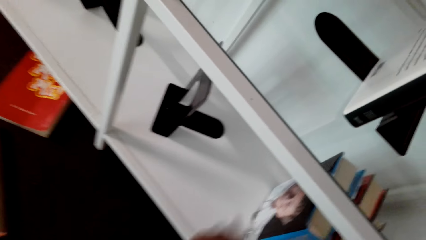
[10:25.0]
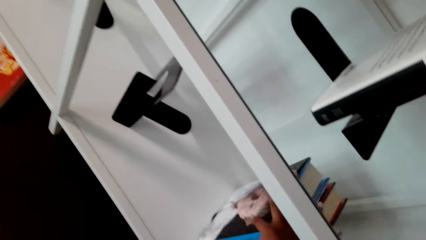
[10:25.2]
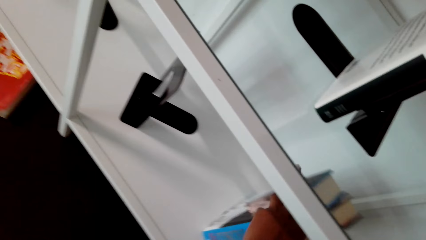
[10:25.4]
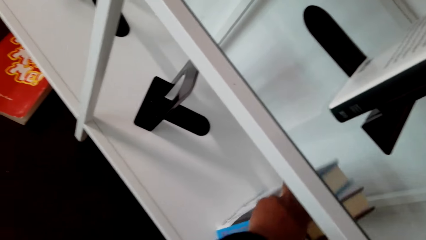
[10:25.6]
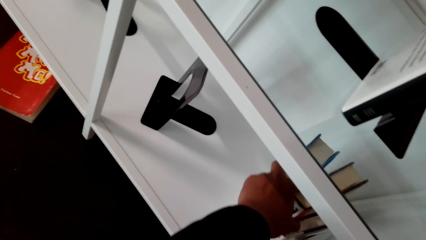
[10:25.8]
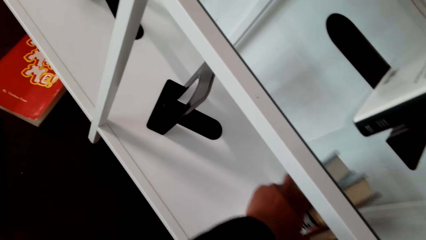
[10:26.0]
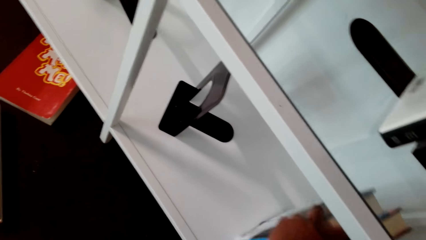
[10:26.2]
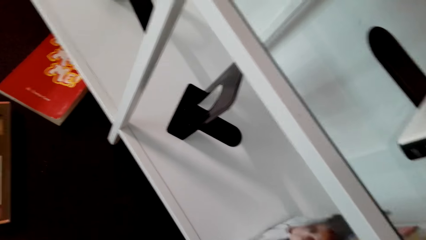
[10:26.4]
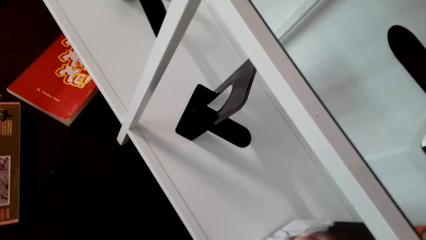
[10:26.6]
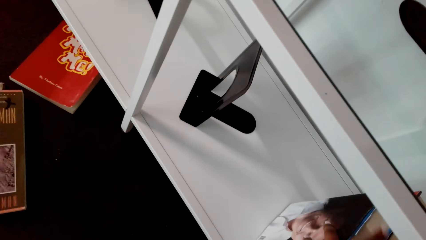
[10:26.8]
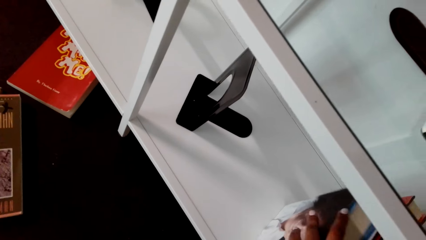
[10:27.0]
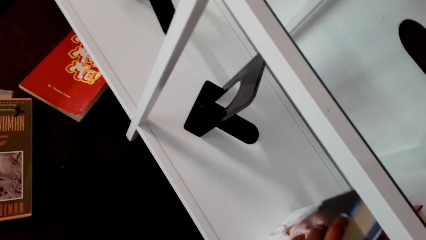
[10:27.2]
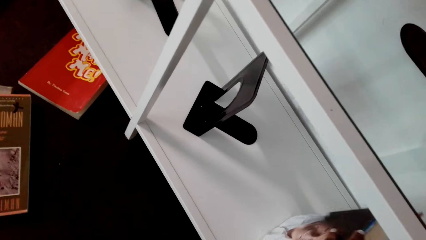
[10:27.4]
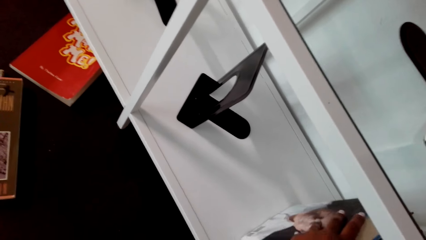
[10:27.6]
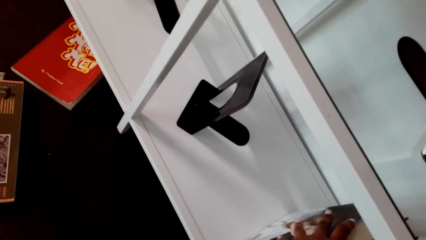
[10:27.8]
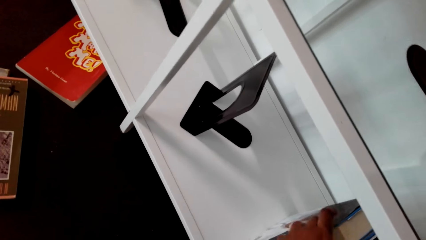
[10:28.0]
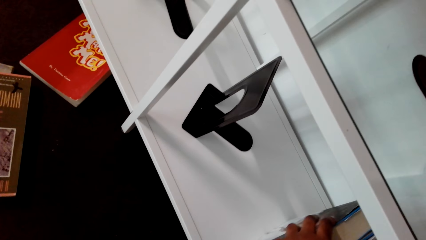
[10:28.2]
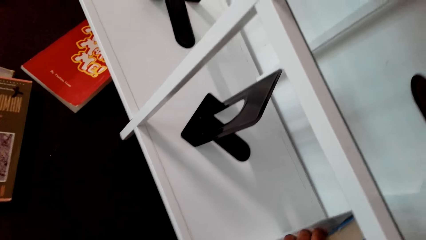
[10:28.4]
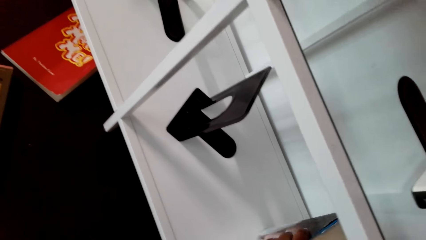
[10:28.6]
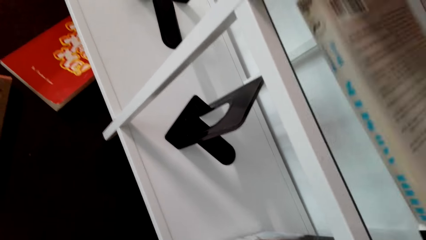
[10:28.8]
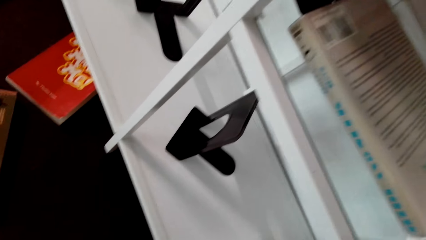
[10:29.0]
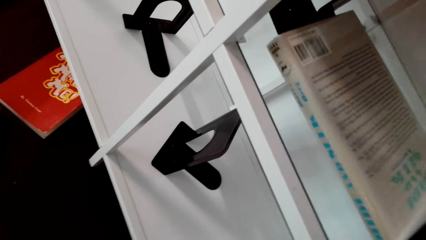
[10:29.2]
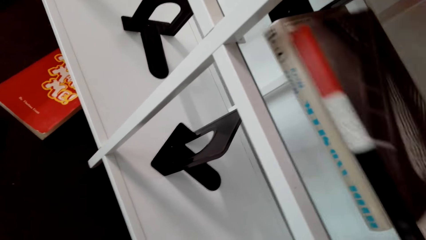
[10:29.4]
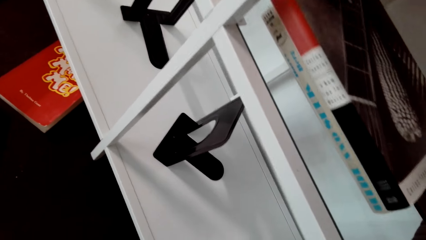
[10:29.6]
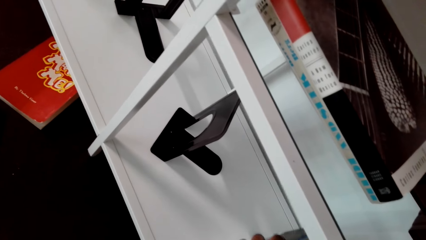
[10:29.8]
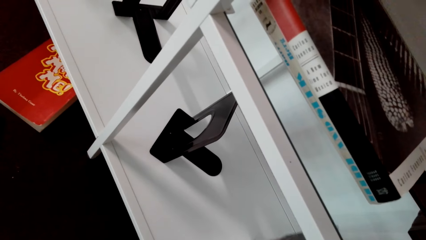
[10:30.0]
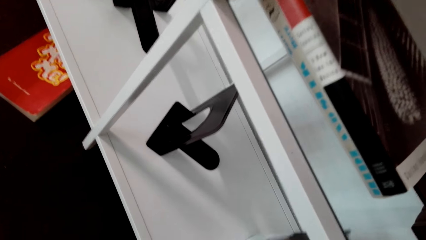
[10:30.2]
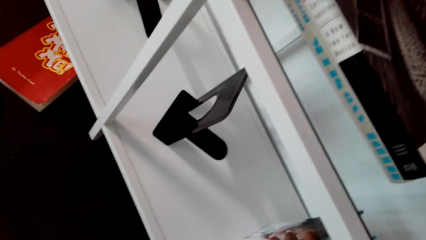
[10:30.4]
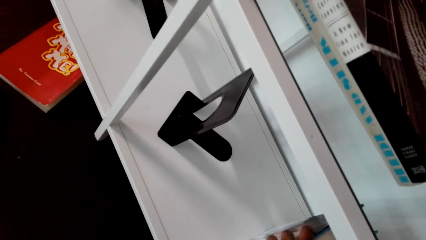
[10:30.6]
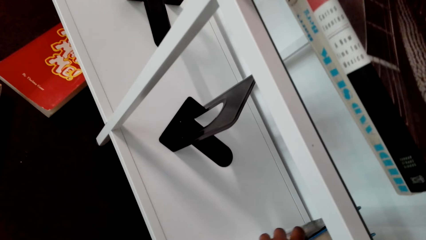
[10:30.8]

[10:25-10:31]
The camera wearer arranges books on the shelf.

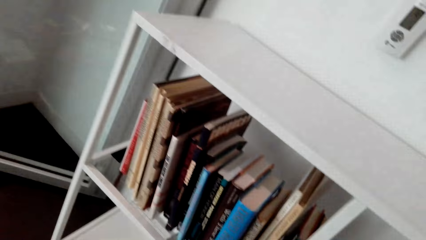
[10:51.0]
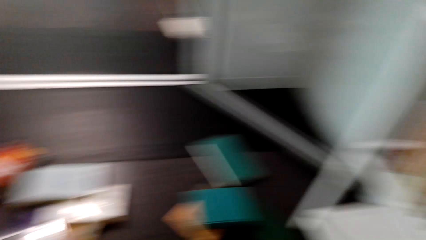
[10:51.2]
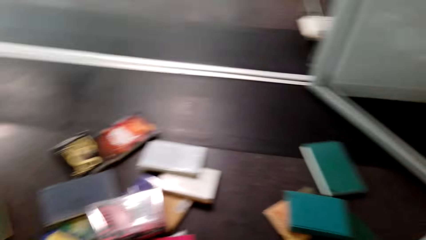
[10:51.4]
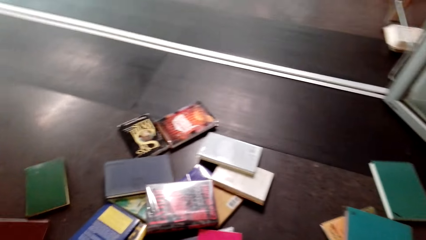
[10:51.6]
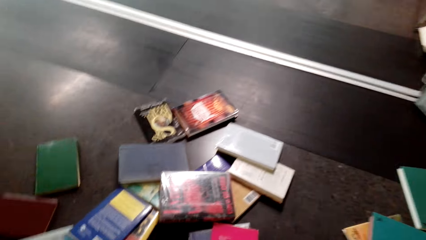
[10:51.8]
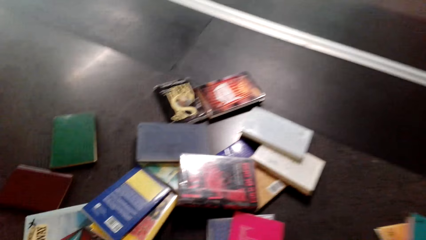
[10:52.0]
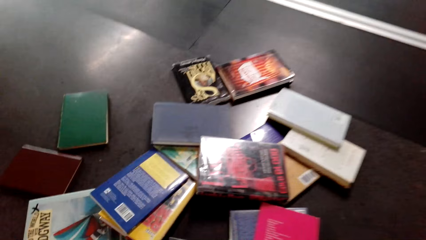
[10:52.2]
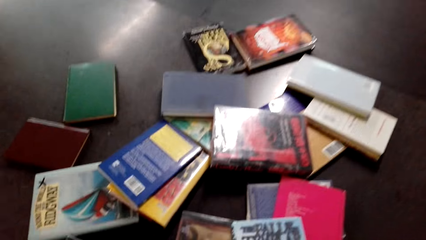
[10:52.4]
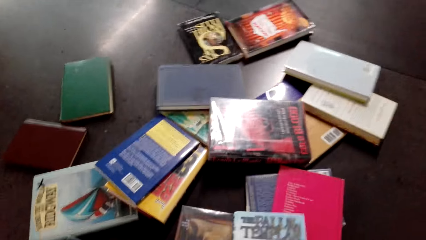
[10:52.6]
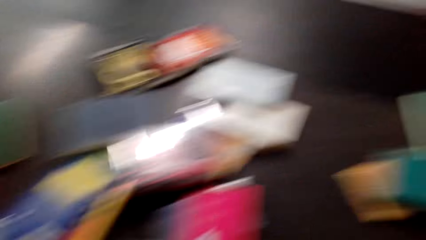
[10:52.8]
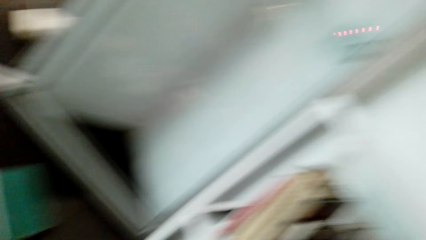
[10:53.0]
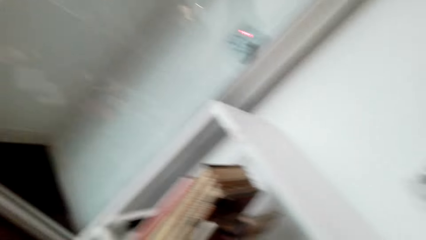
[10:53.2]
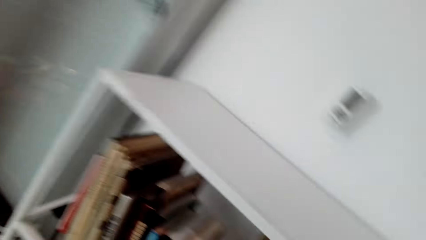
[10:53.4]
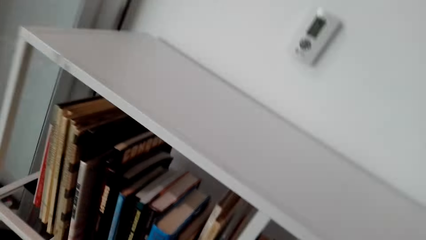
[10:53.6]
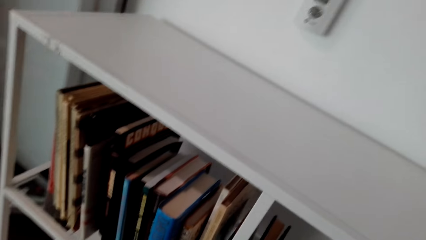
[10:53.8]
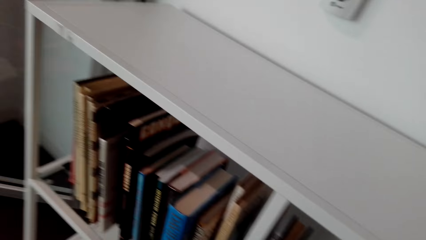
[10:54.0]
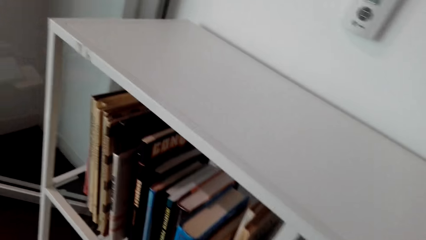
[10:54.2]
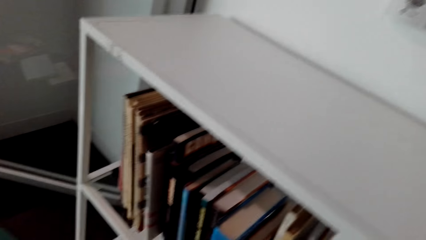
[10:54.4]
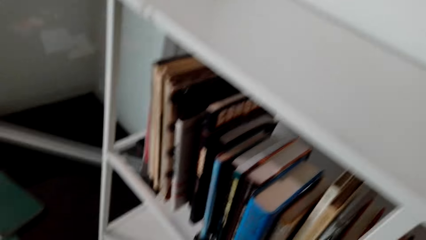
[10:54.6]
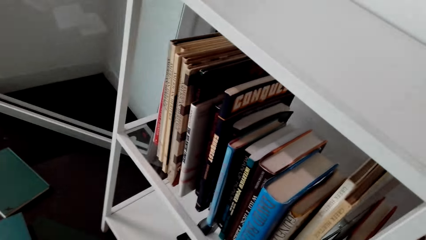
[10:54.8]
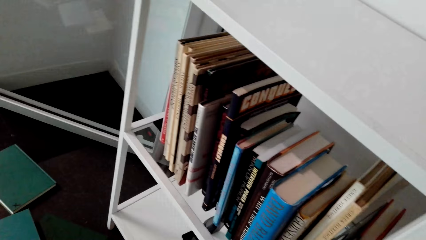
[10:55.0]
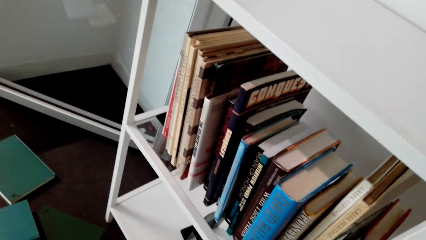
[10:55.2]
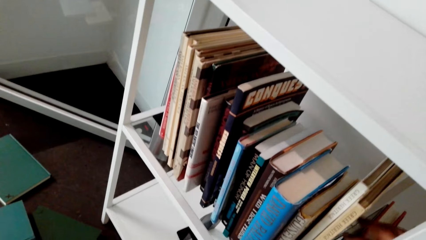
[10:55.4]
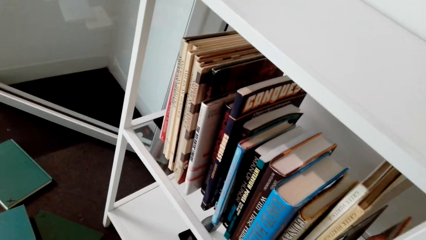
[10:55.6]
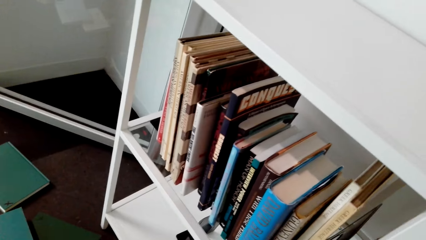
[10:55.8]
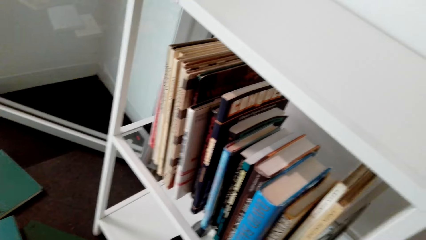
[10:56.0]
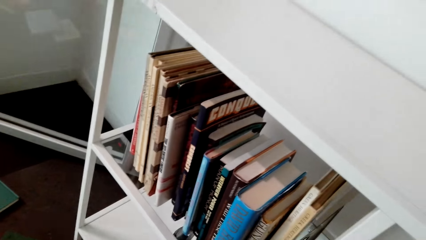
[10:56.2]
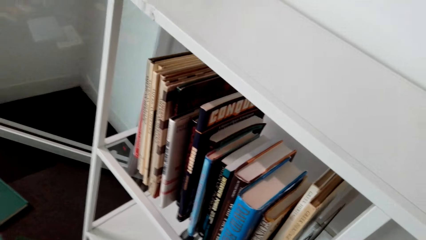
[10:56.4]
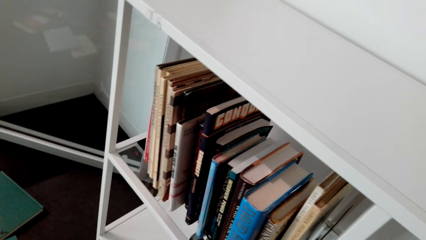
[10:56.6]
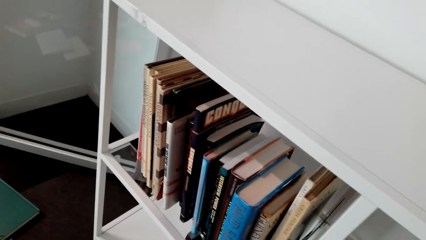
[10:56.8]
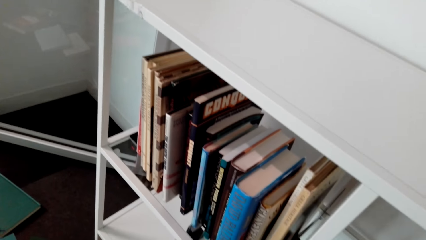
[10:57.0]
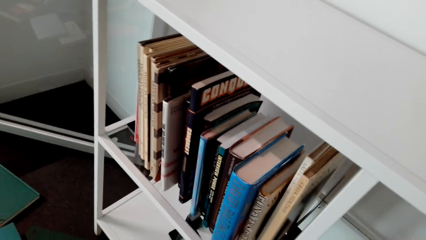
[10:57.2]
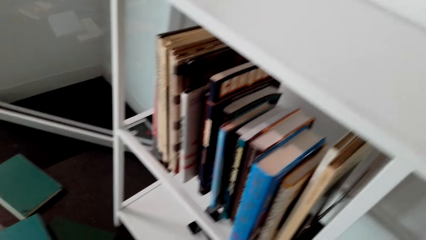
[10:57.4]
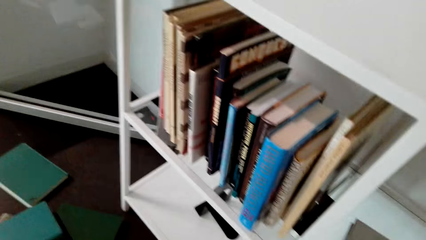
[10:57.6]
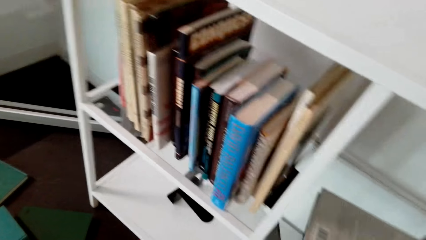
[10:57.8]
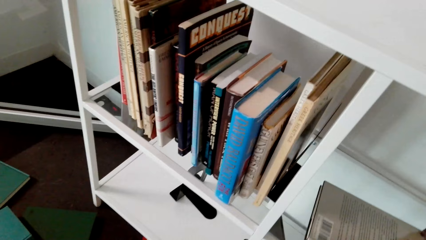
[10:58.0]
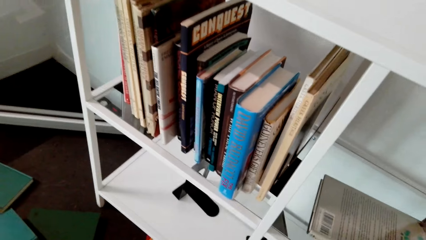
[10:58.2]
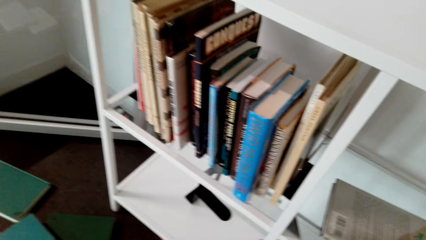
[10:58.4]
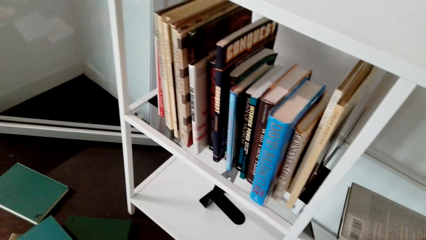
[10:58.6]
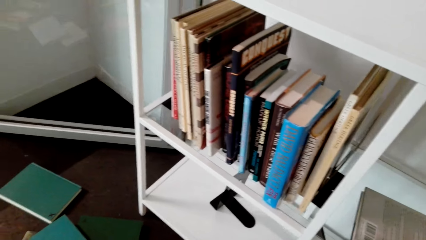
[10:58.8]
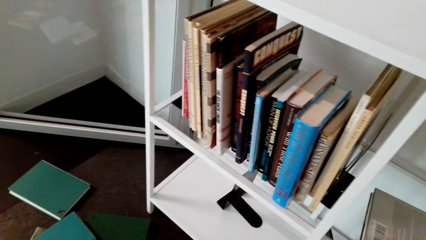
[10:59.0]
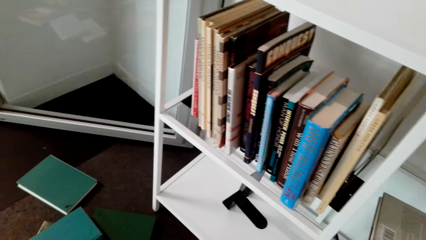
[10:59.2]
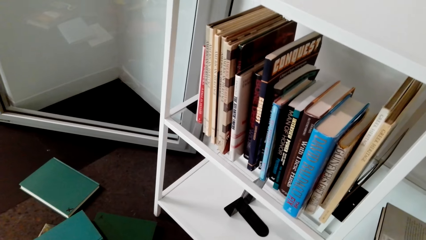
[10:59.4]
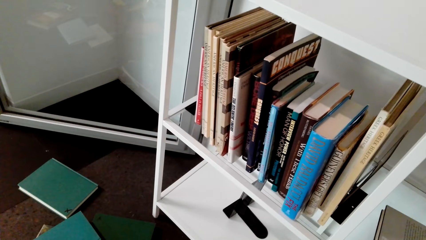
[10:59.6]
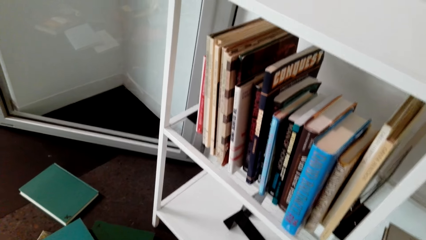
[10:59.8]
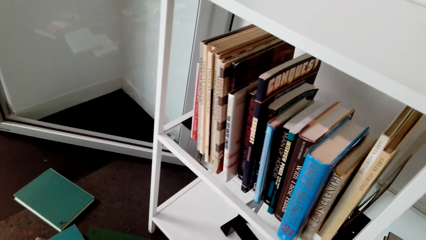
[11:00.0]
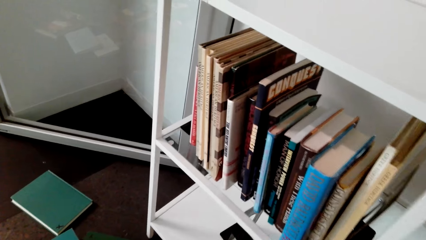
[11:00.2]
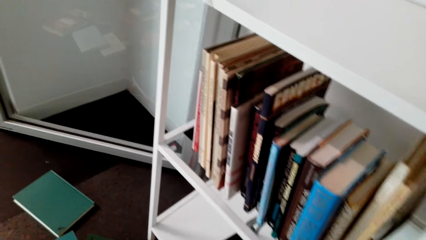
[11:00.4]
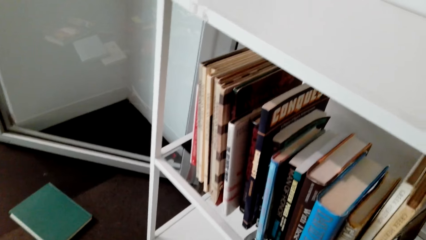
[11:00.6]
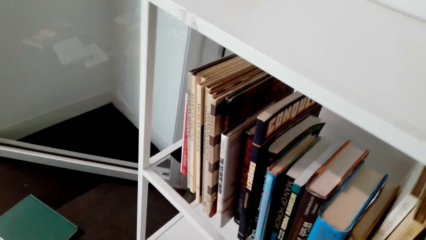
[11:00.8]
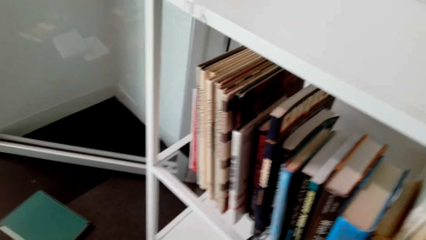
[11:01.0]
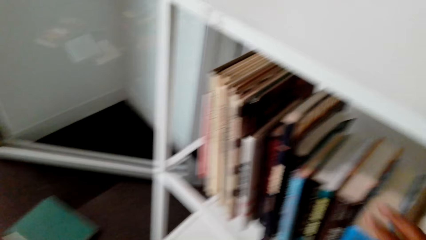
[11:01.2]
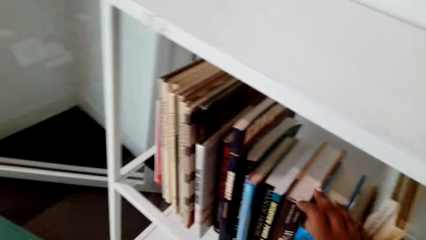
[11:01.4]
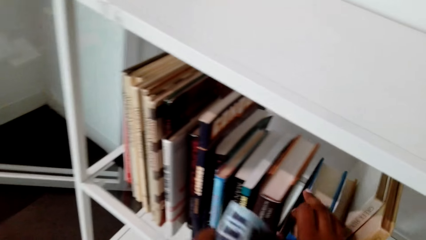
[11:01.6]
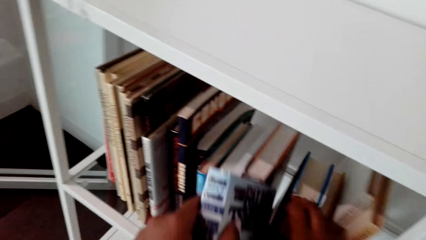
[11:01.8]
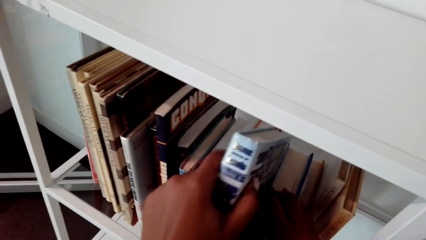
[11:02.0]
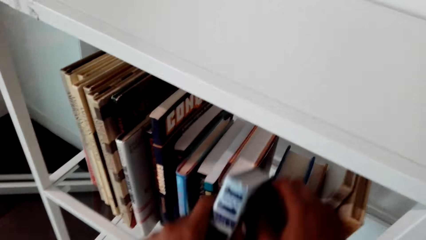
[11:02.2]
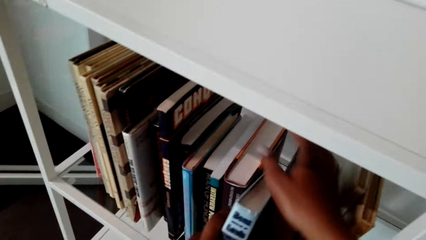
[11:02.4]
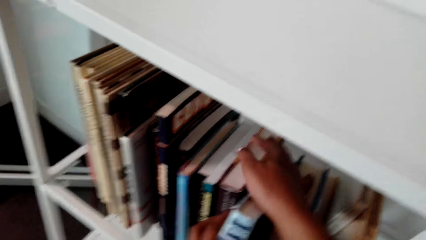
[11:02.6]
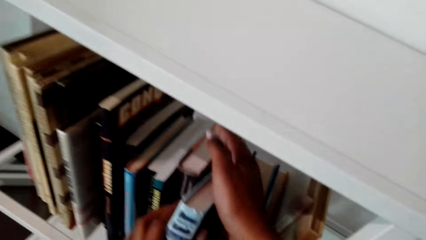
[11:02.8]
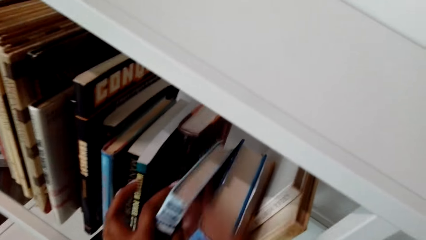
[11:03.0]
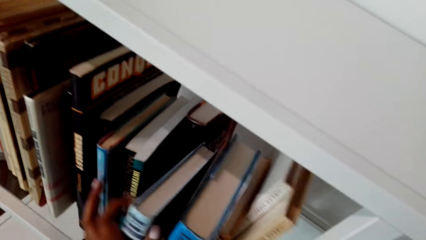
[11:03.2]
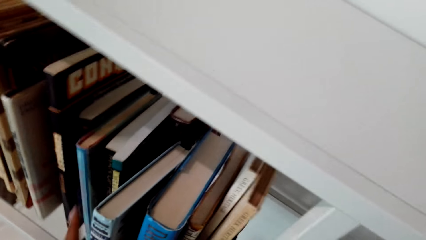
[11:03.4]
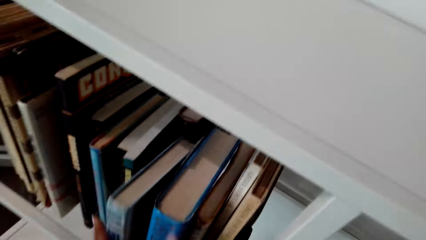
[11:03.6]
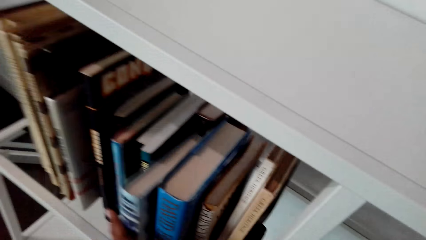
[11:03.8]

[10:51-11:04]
The camera wearer picks books from the floor. They arrange books on the shelf.
